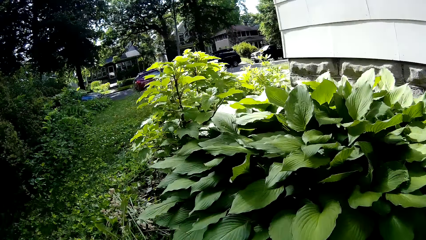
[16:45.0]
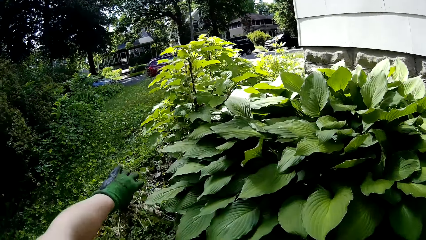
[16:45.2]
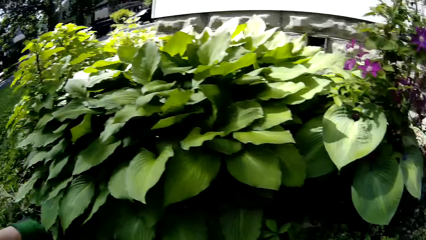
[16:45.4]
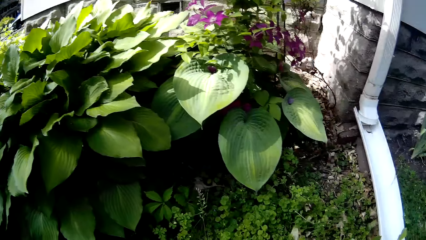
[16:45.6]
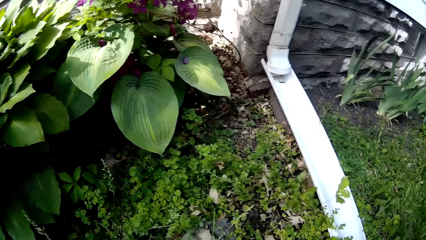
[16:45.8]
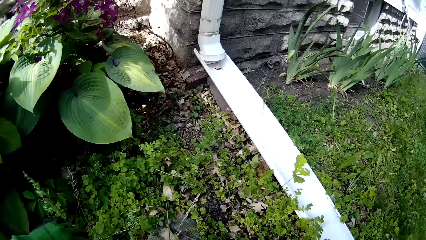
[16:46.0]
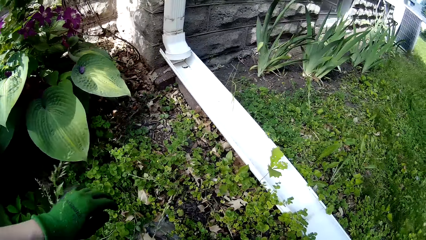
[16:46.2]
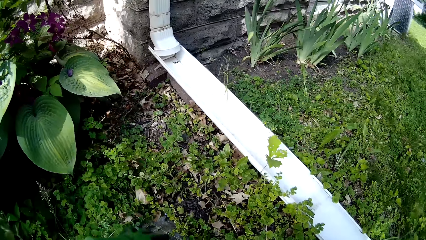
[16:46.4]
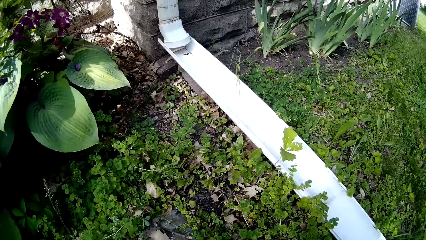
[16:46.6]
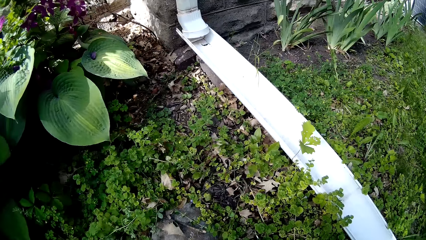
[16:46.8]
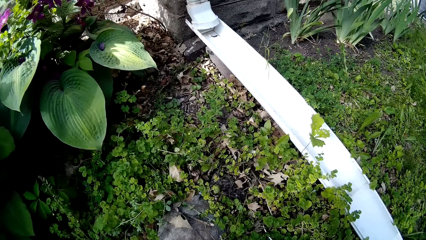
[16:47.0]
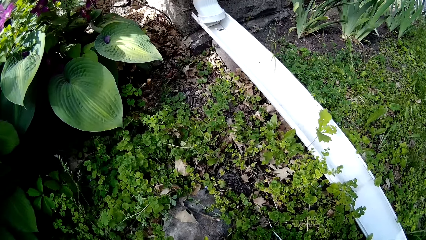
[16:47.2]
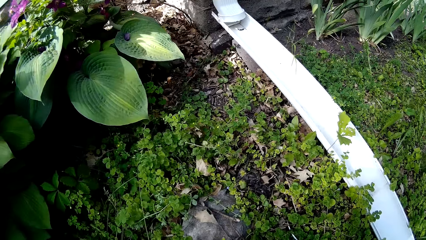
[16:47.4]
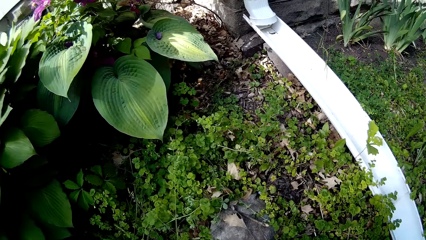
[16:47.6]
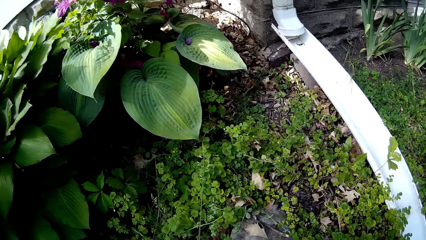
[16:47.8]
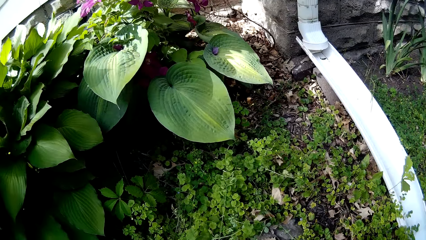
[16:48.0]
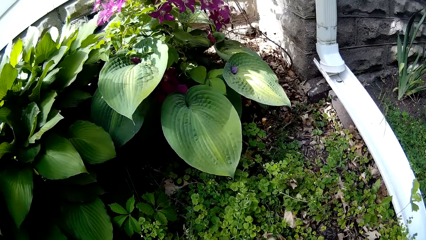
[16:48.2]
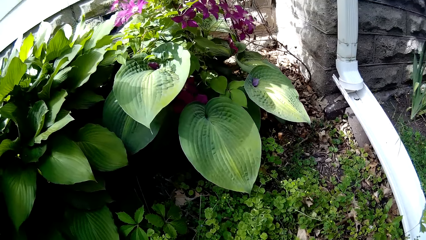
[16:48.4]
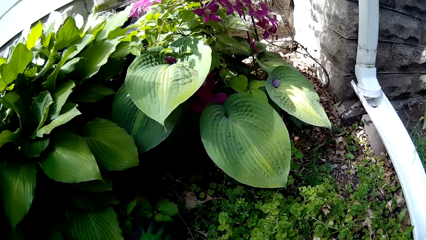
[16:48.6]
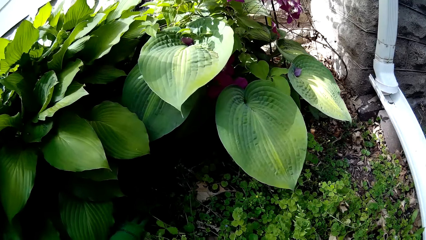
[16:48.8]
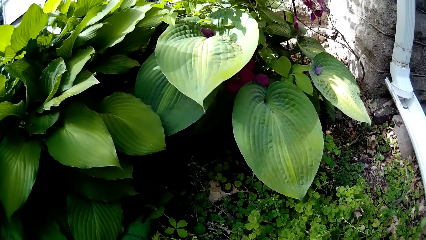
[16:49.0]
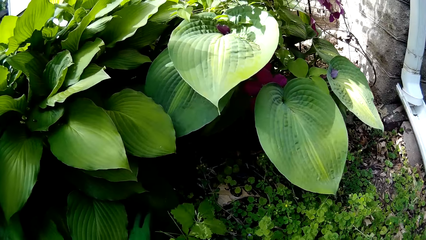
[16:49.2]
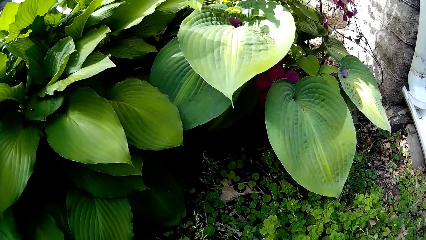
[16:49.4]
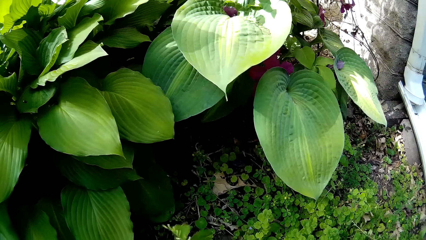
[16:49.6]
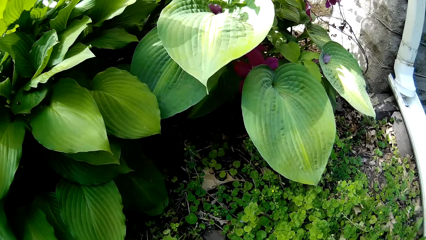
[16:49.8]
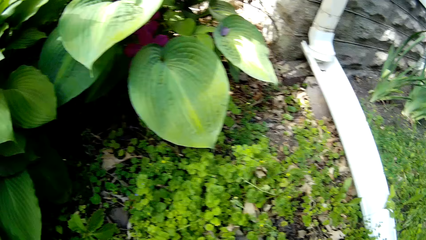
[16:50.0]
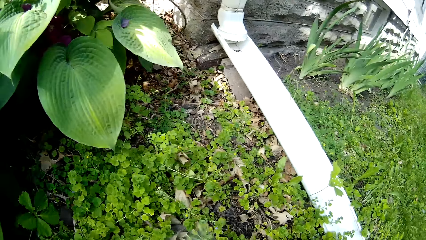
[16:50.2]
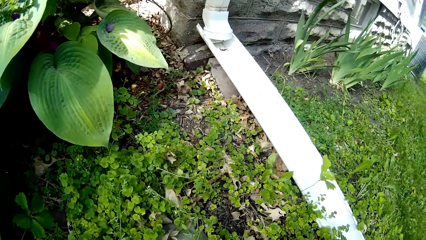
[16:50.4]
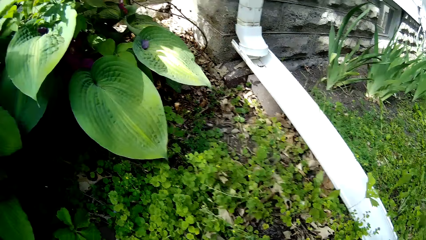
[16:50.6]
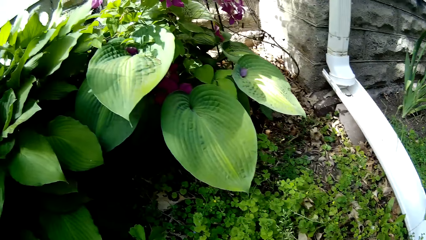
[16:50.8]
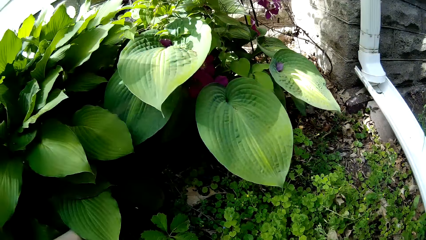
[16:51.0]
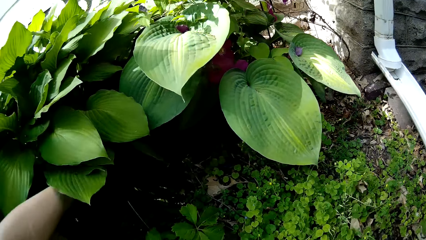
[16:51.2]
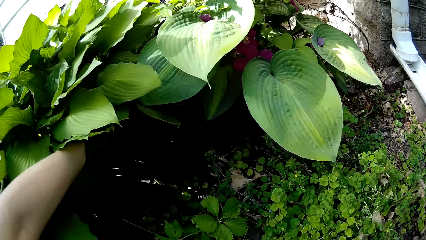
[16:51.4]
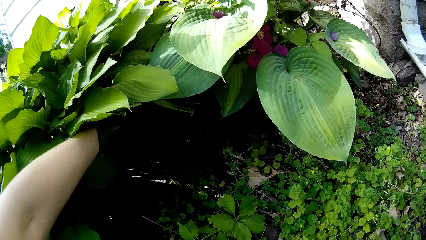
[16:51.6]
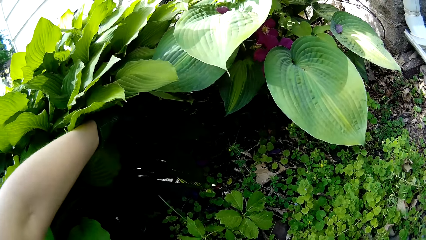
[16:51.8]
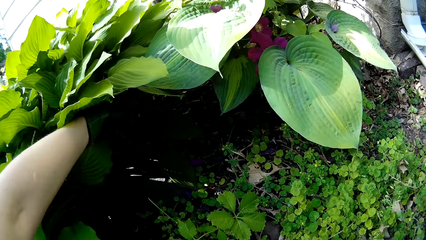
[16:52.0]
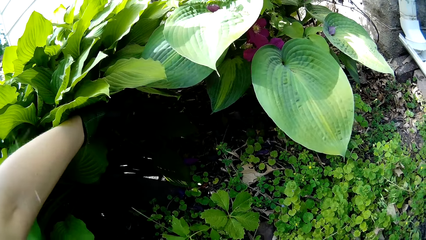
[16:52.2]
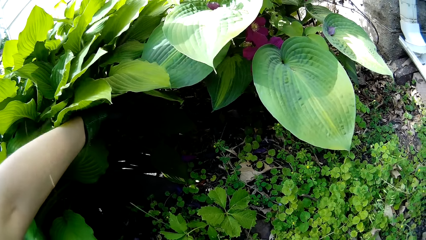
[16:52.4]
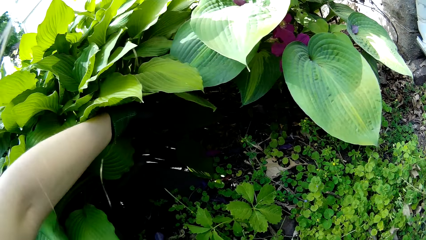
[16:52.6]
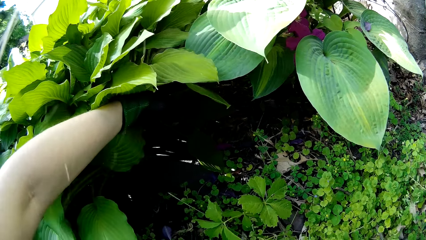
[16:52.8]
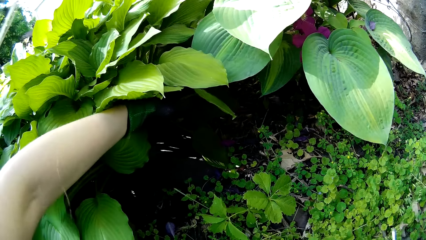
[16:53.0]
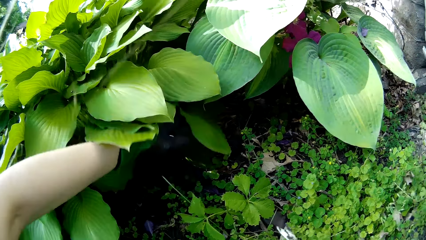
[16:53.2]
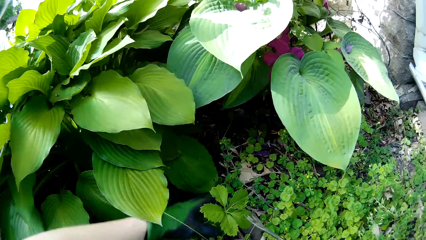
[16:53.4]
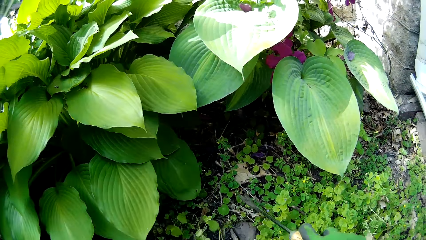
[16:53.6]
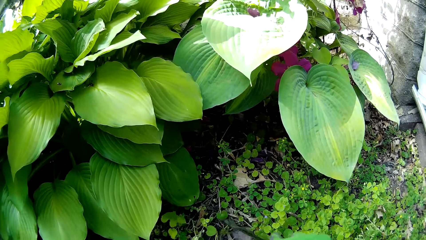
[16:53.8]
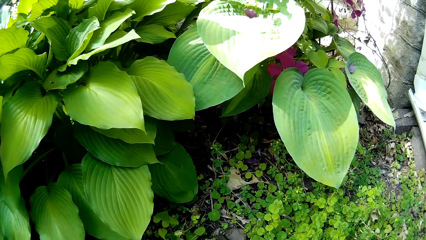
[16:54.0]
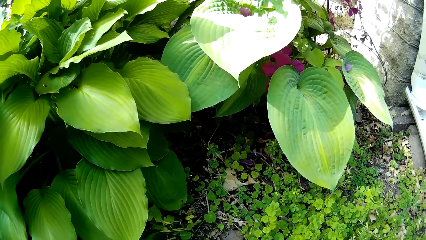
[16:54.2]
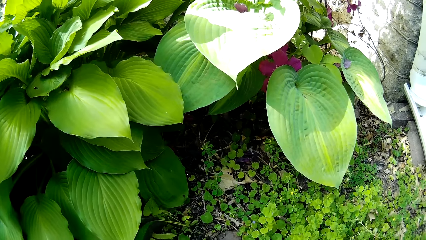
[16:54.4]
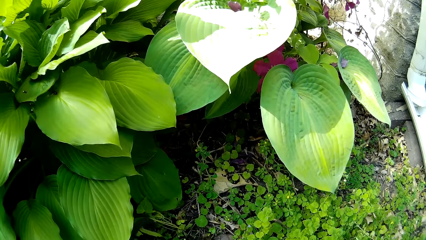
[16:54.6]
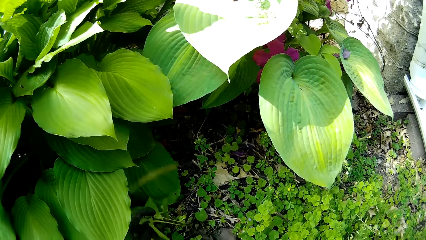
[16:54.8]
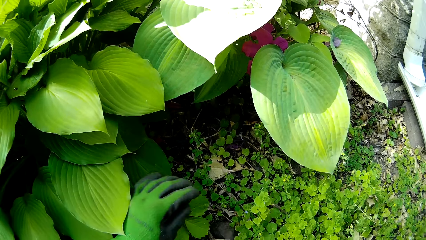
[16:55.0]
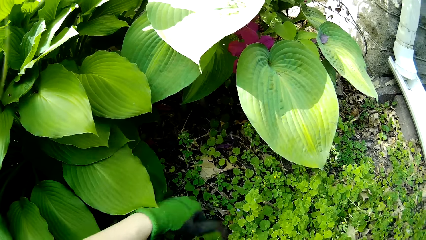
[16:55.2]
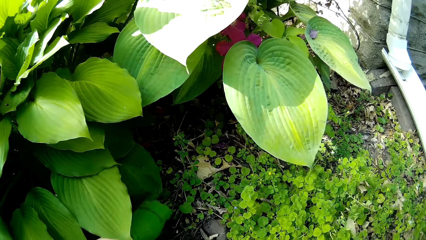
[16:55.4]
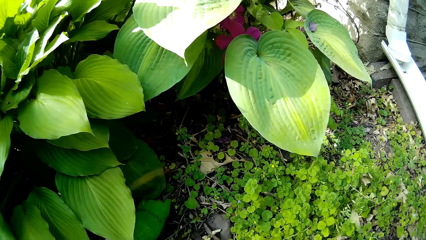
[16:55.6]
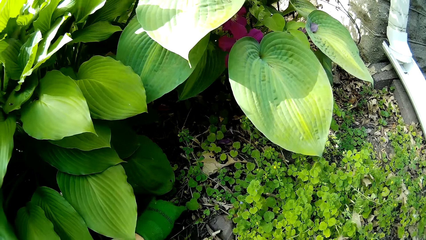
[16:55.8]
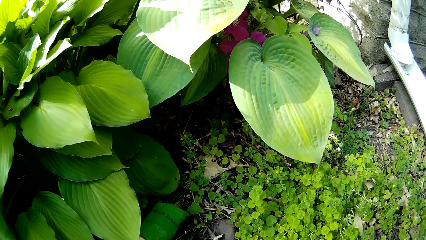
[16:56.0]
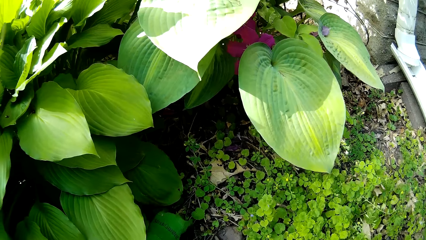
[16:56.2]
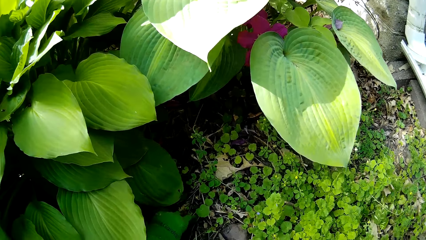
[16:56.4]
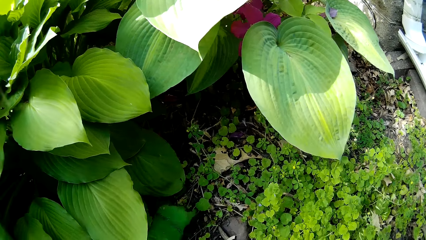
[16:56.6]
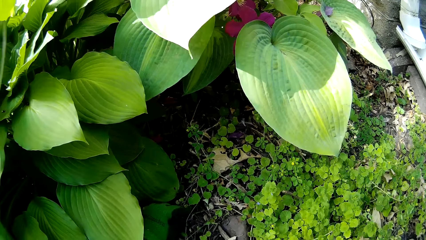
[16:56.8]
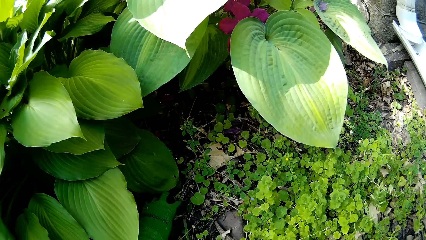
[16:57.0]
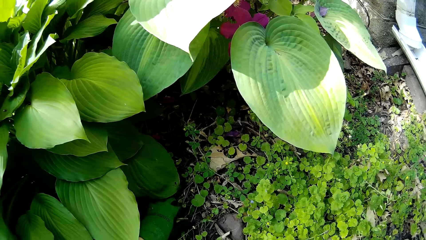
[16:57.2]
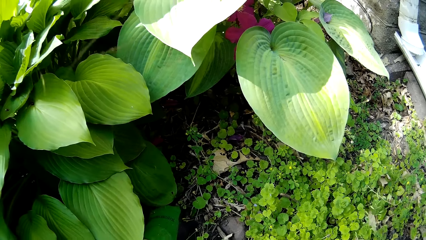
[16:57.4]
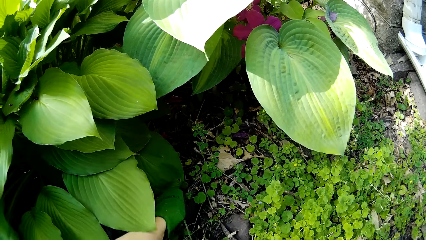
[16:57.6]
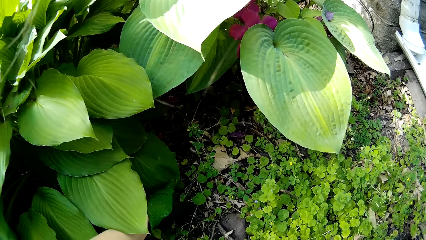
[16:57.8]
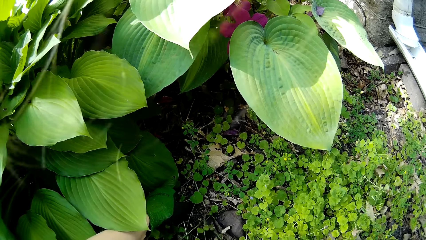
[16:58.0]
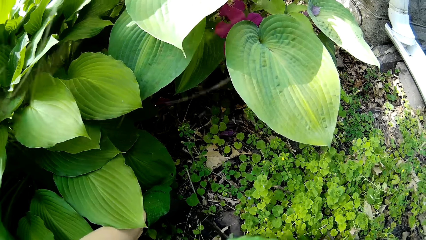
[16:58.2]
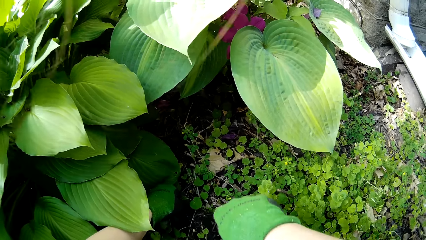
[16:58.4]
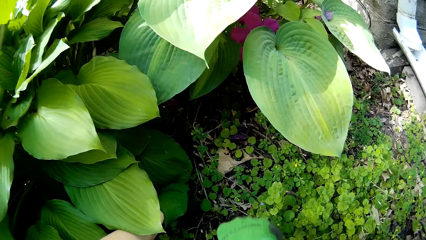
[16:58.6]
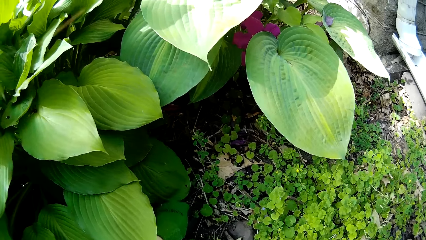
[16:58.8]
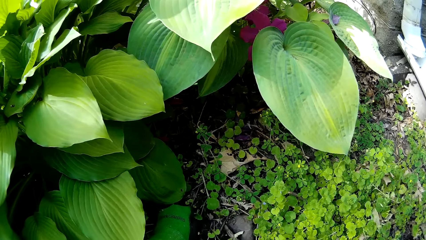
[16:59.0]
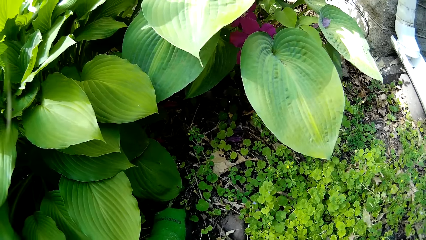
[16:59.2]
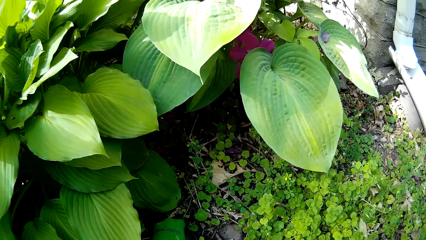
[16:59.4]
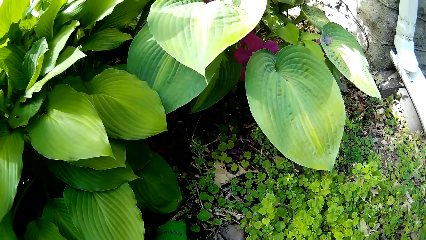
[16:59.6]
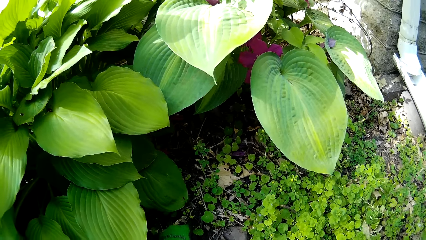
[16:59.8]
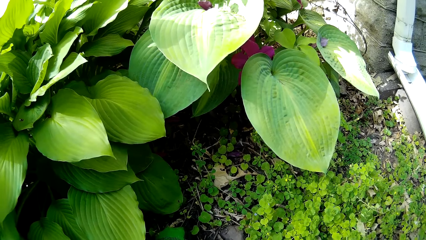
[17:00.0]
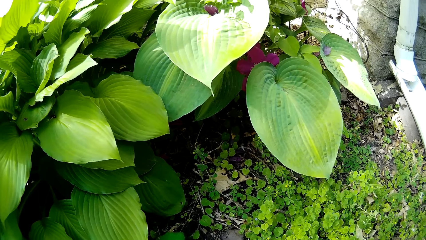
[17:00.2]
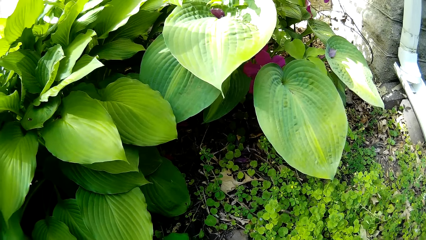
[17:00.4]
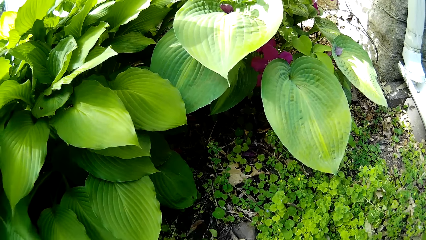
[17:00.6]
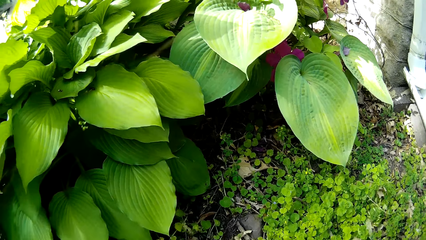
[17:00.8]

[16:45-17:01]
The camera wearer throws the weeds on the ground with his left hand. He peruses through the plants. He weeds the garden with the hand weeder in his right hand.
